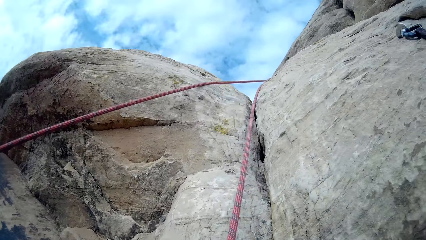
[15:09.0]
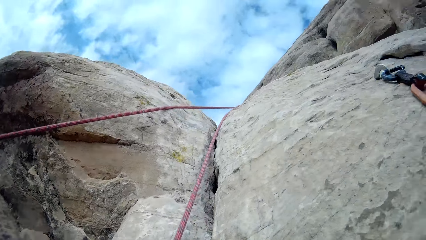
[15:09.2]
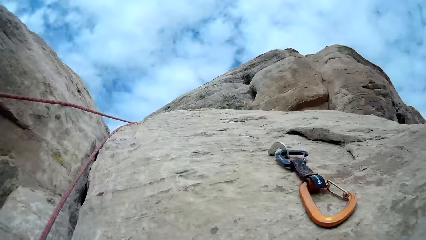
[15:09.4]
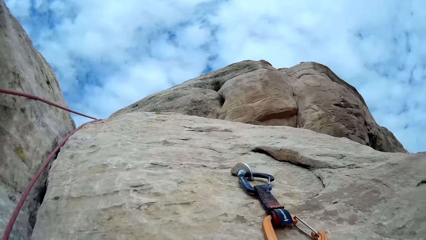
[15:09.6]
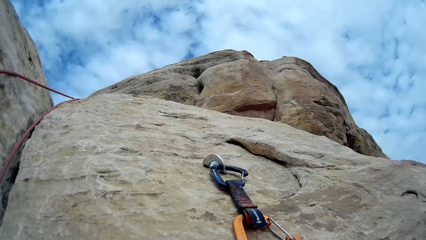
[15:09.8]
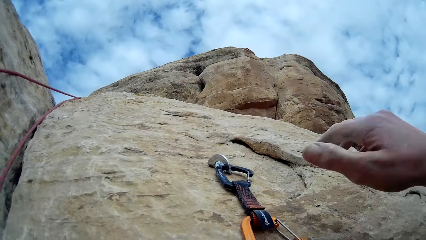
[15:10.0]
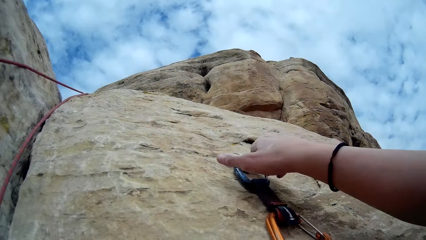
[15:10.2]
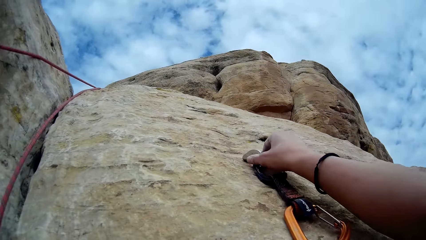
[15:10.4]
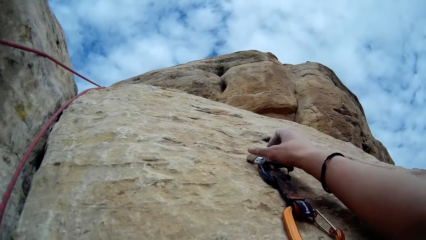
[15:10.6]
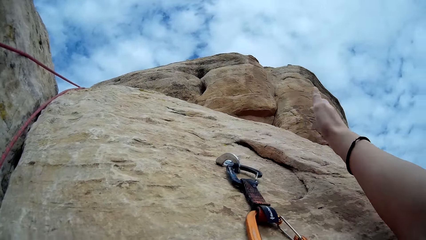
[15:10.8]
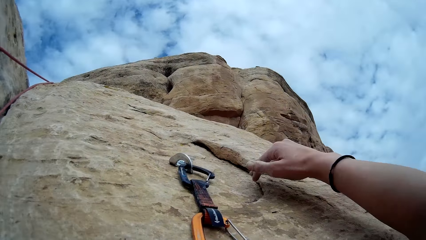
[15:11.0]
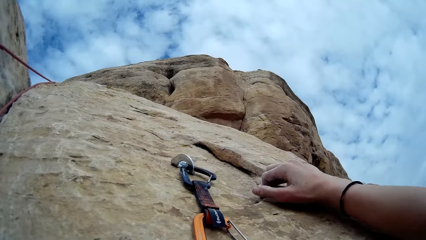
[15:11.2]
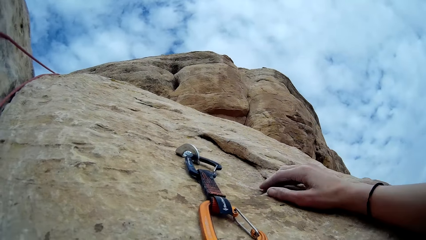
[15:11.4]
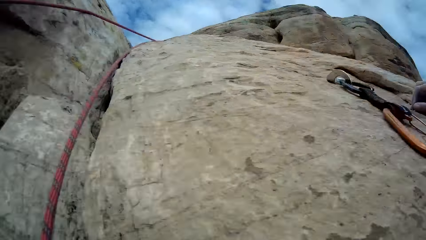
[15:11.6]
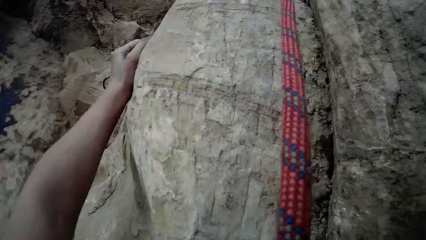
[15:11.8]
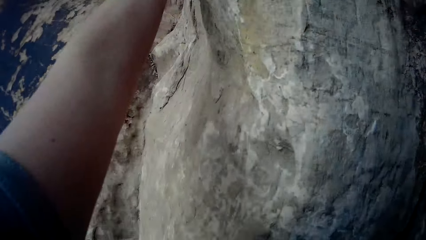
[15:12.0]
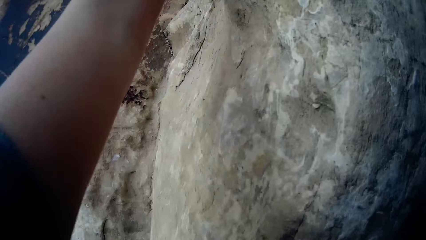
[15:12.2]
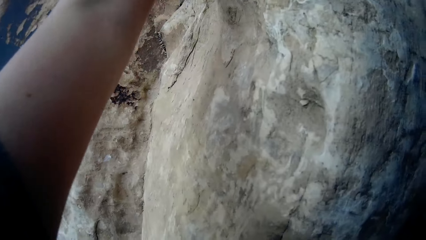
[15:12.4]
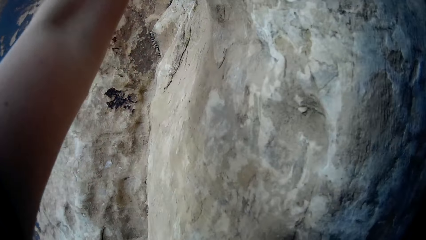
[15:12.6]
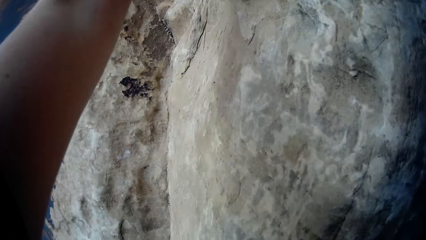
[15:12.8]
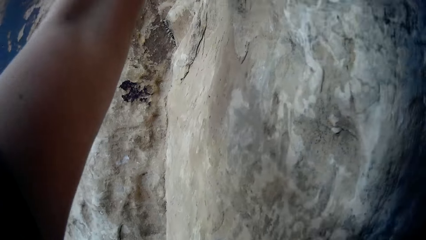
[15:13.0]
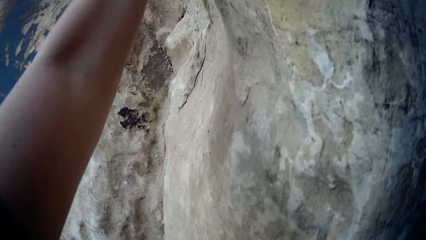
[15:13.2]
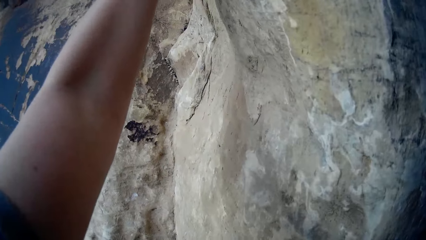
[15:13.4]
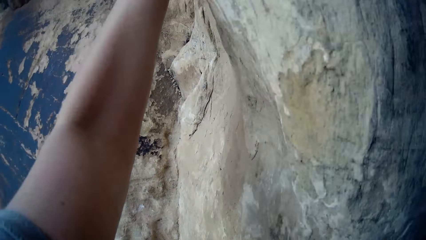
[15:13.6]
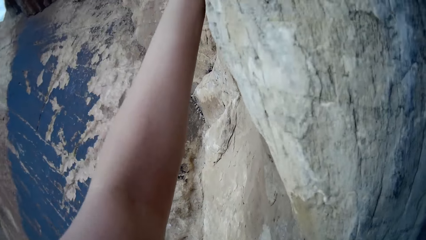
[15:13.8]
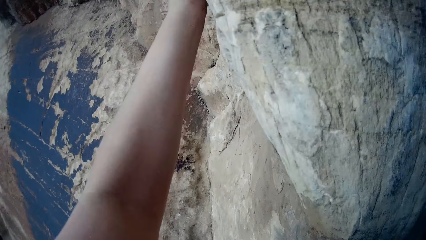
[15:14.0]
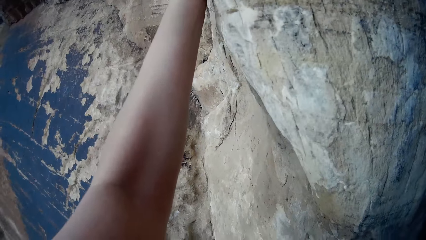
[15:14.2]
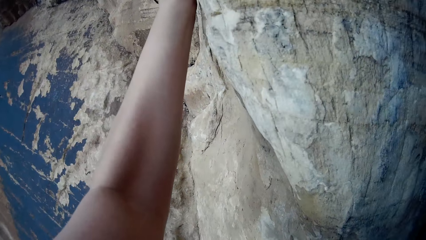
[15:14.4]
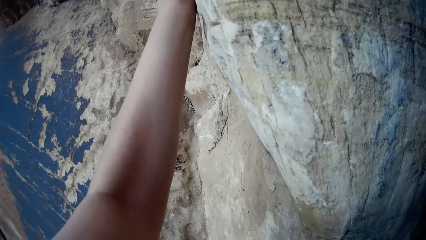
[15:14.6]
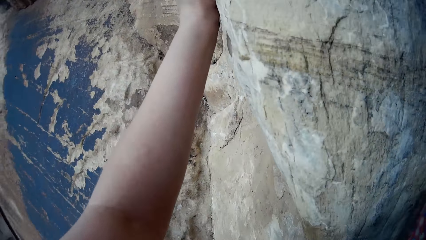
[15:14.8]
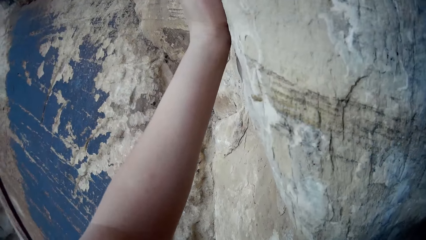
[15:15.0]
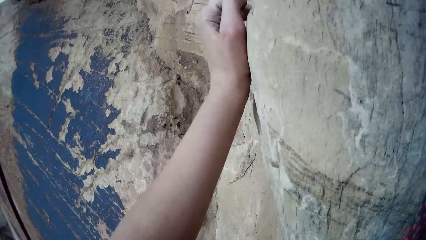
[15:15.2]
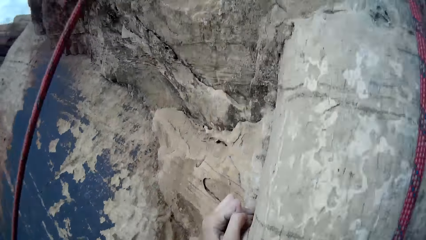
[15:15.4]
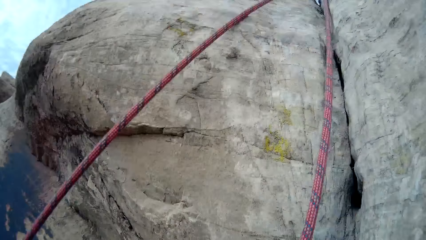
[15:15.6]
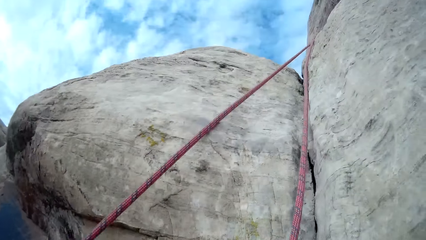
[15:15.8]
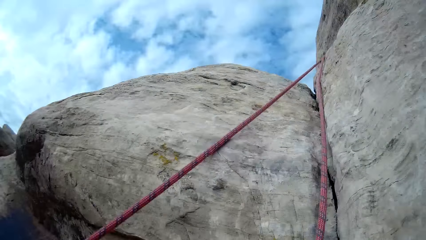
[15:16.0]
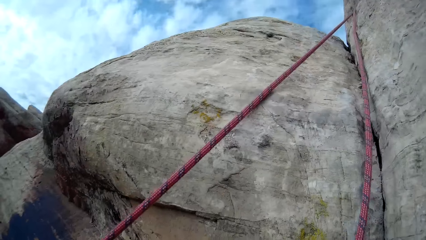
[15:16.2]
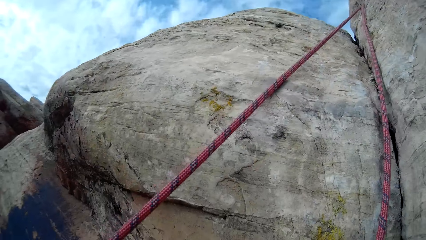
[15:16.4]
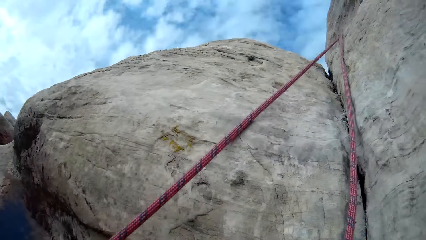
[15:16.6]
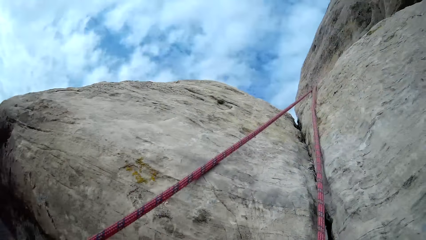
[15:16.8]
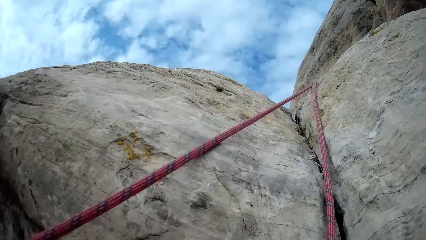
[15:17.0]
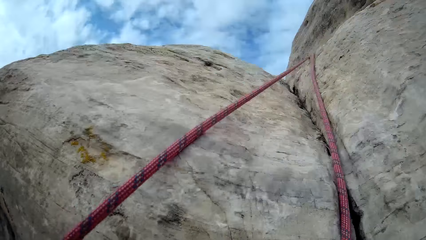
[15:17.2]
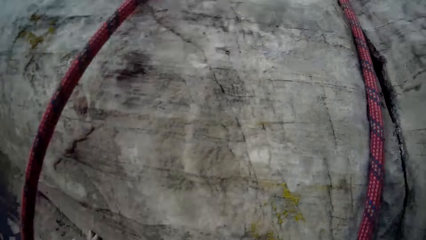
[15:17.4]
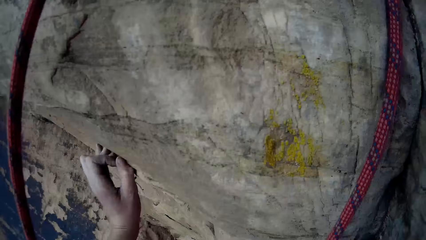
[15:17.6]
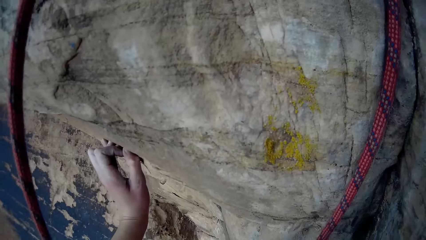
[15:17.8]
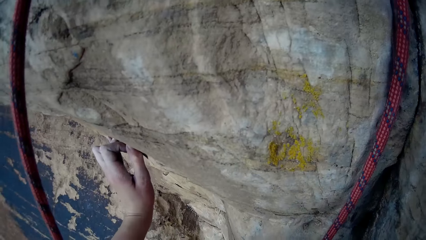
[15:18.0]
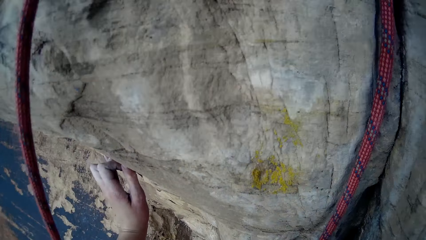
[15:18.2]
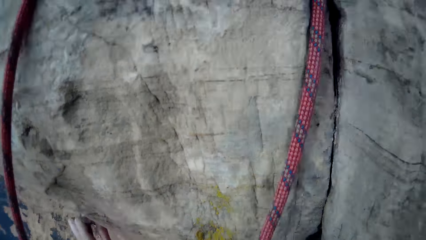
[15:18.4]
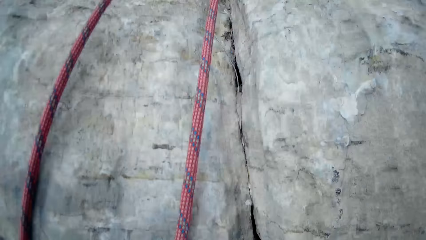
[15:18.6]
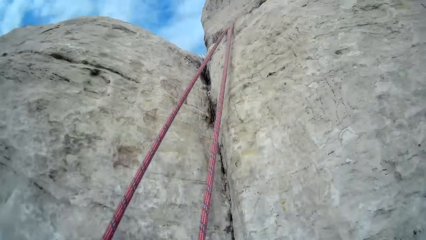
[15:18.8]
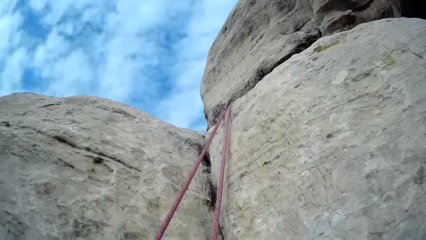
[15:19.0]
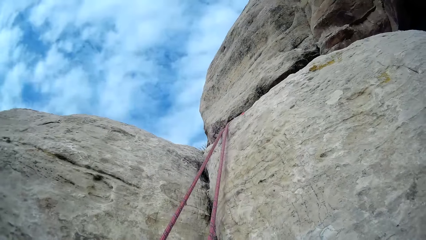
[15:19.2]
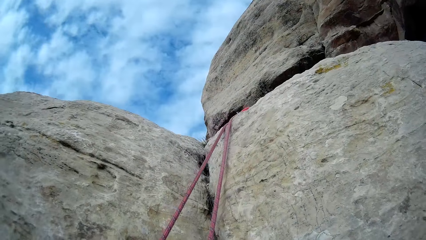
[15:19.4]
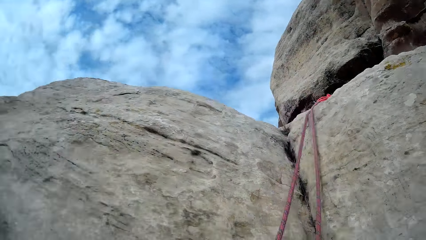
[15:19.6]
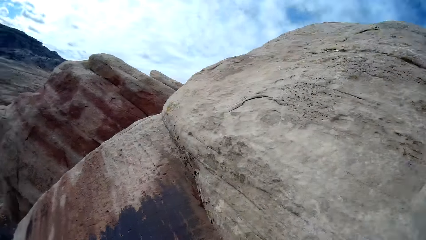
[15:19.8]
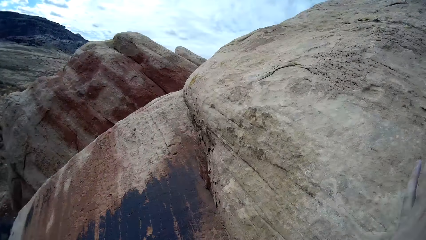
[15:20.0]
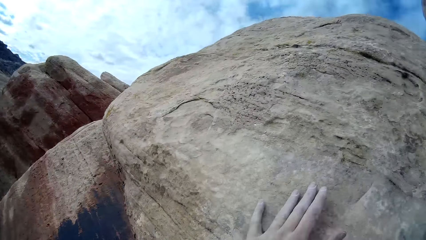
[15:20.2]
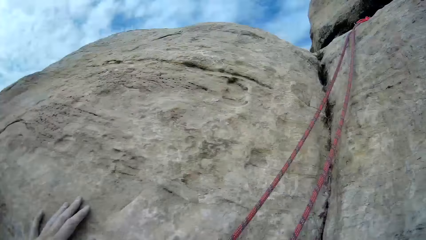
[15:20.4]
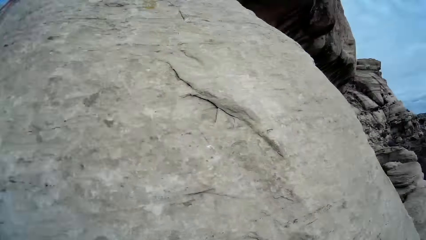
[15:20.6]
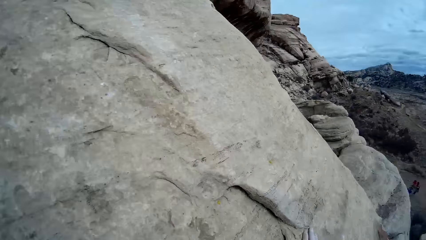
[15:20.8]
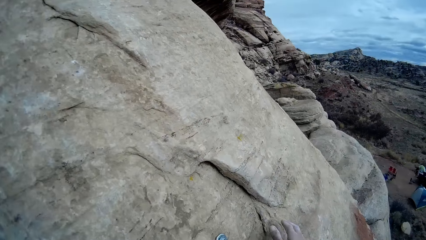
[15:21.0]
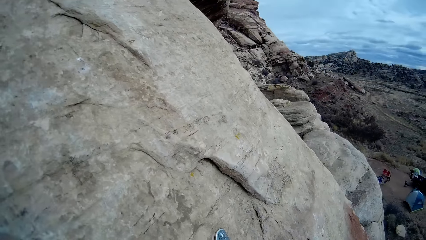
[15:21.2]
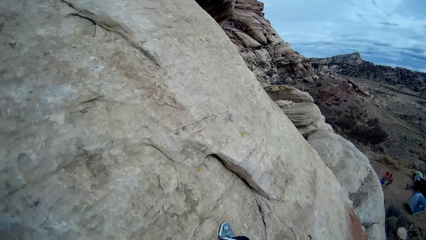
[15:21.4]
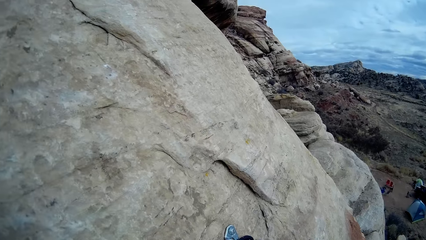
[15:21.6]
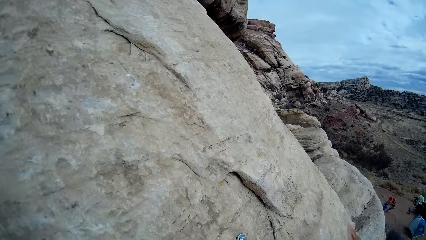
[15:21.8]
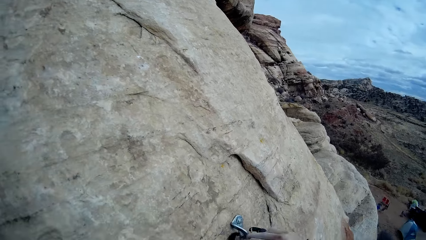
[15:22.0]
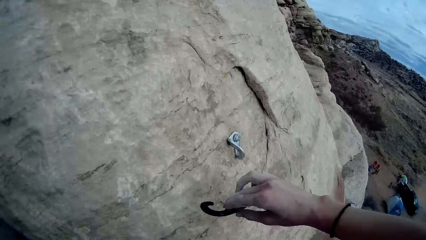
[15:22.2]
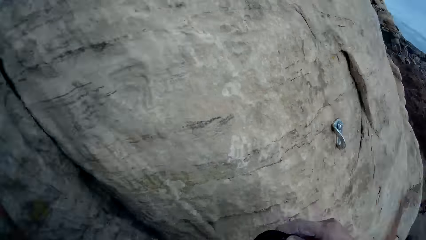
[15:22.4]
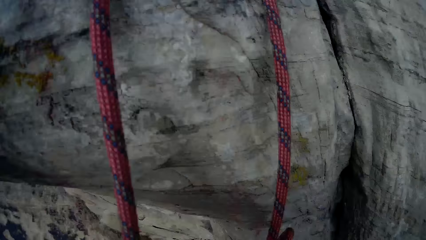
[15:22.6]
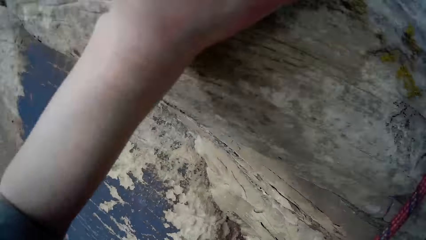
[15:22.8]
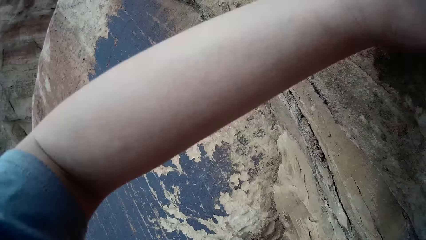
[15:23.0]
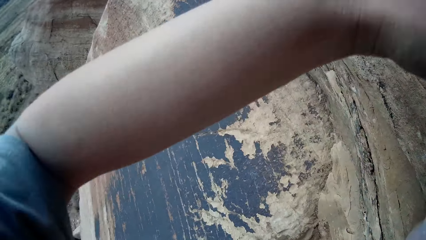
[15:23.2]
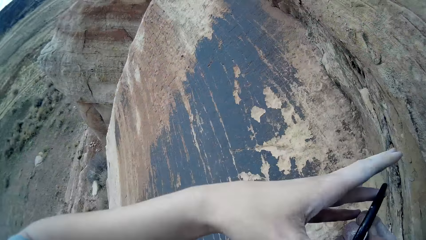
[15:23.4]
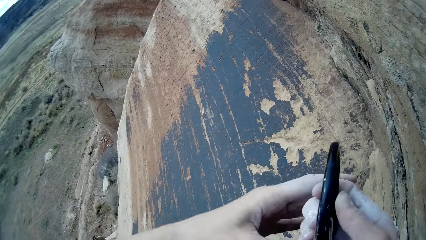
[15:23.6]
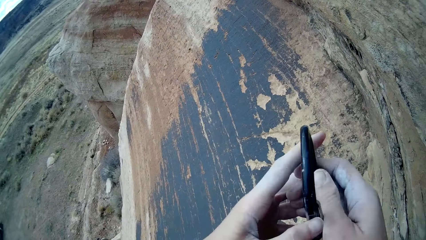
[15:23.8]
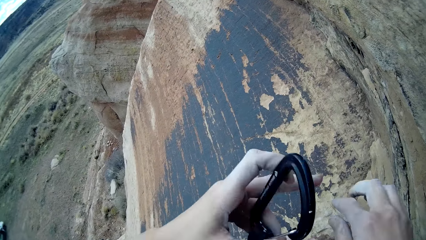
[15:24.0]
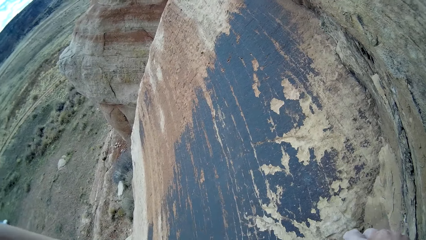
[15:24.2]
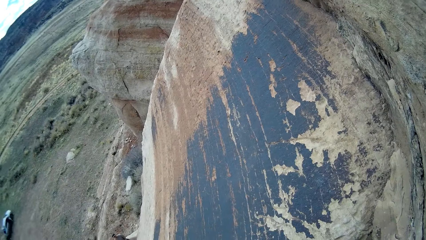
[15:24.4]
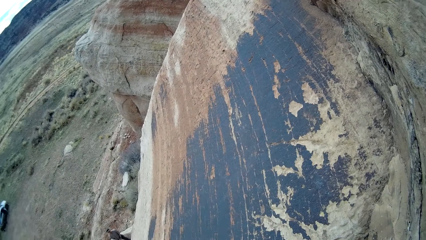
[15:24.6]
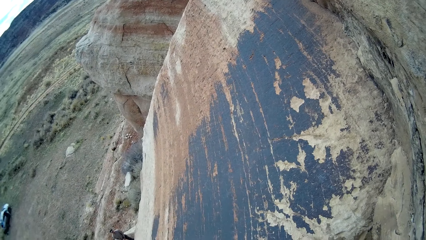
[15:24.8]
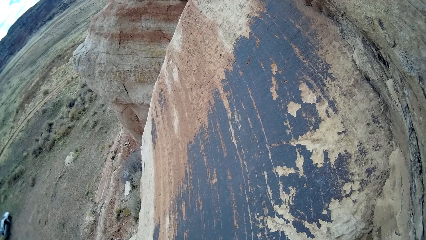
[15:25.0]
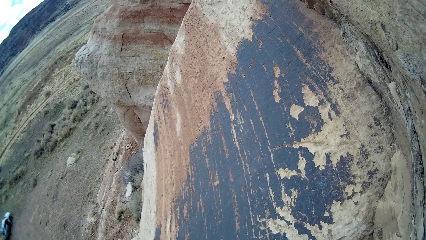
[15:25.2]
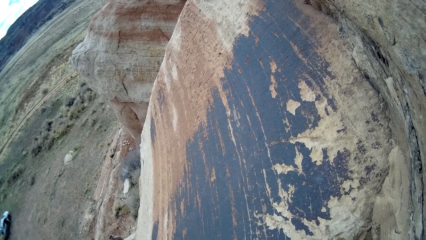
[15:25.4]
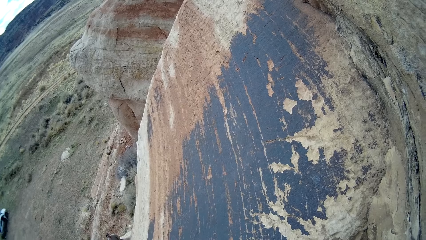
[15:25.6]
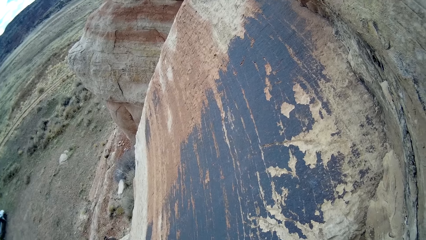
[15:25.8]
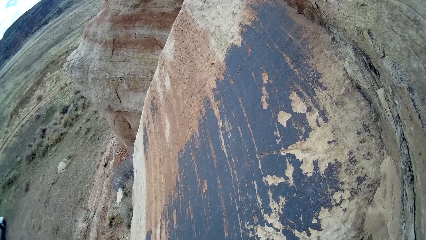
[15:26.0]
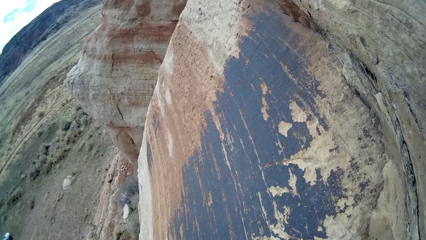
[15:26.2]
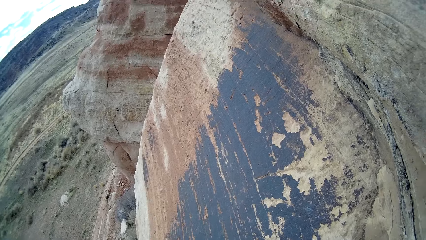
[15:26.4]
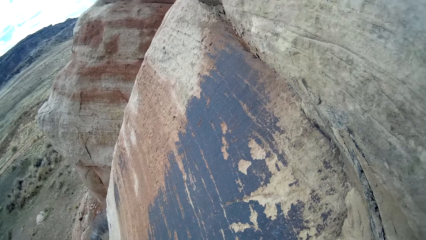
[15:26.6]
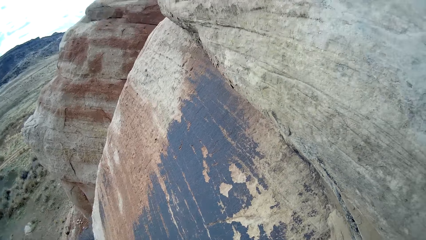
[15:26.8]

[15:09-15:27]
The camera wearer touches a rope hook with his right hand. He unhooks a locking carabiner. He holds the locking carabiner. He holds the rock. He pulls his hand off the rock. He holds the rope hook.
